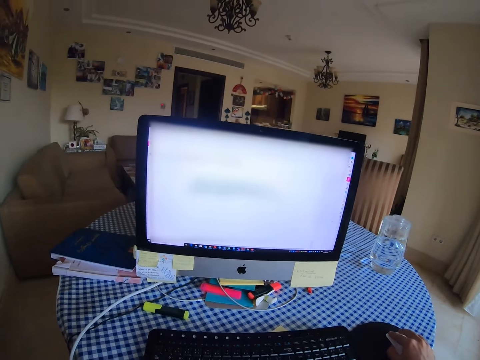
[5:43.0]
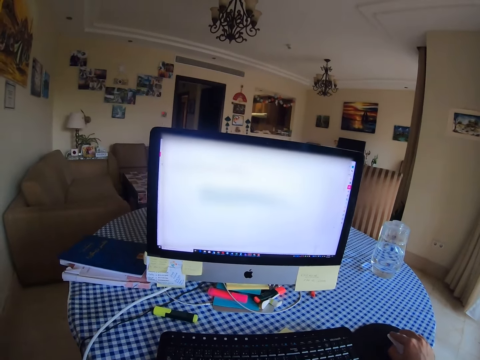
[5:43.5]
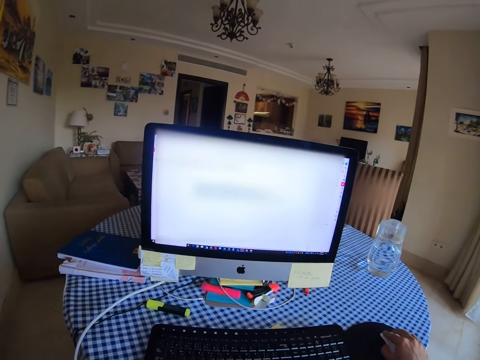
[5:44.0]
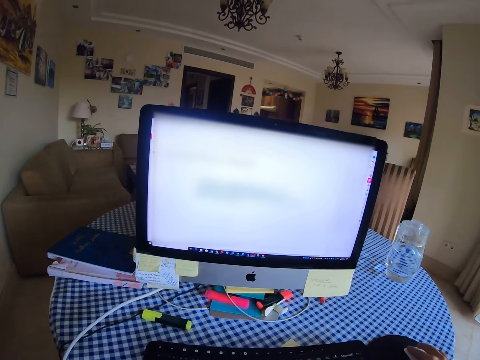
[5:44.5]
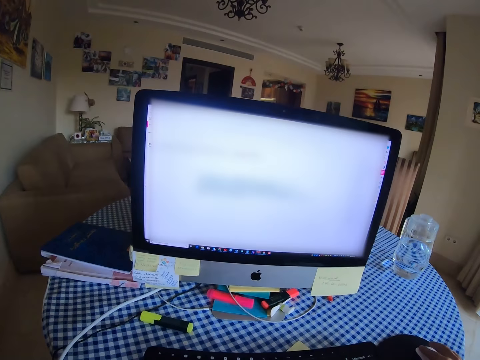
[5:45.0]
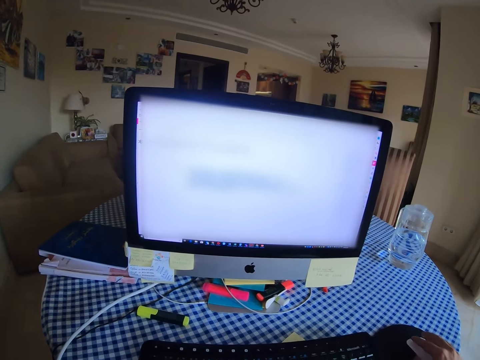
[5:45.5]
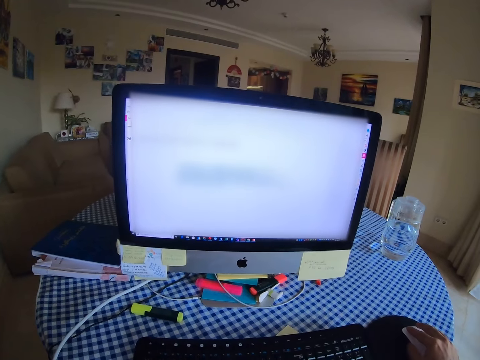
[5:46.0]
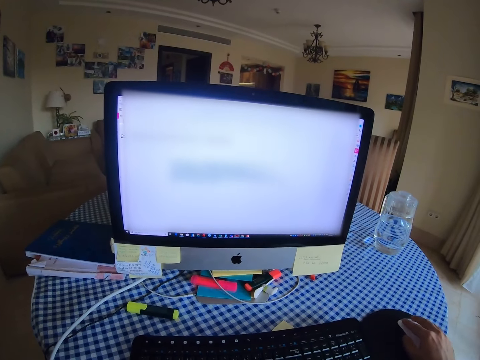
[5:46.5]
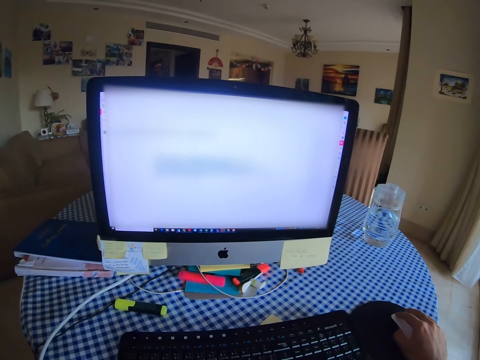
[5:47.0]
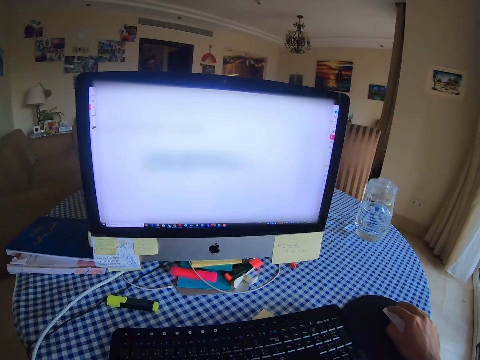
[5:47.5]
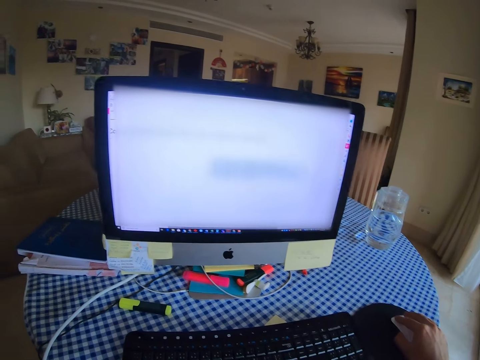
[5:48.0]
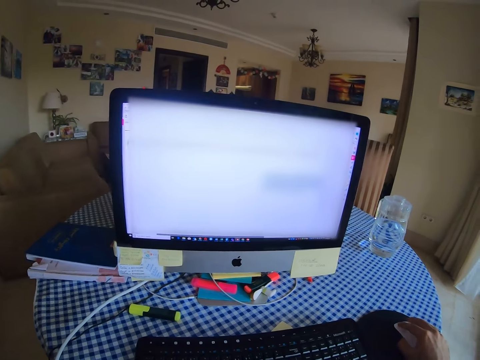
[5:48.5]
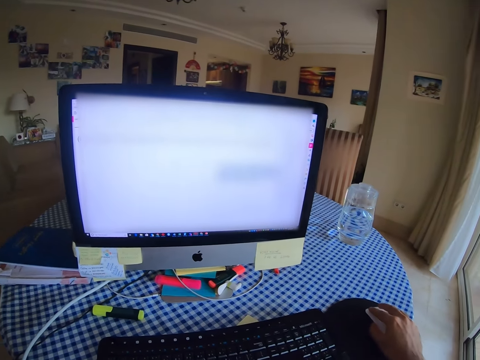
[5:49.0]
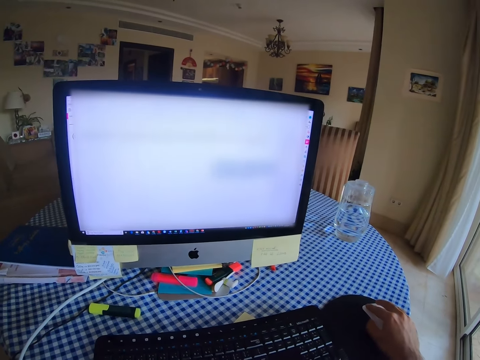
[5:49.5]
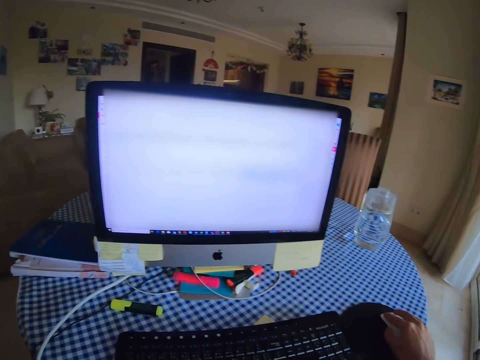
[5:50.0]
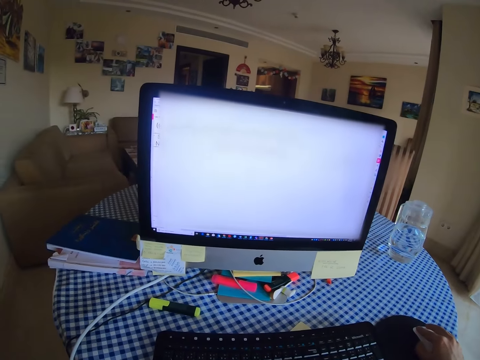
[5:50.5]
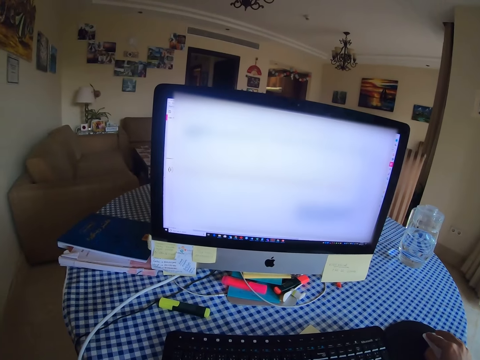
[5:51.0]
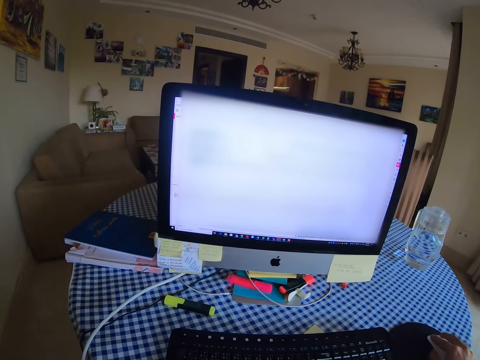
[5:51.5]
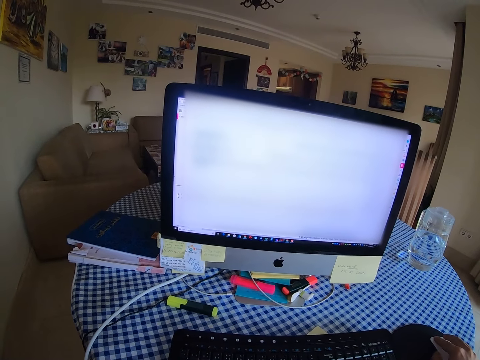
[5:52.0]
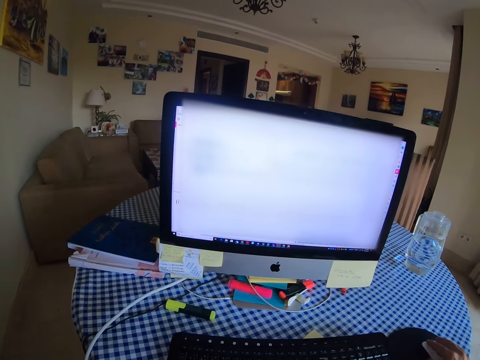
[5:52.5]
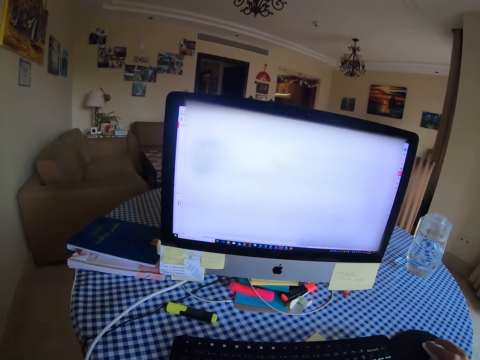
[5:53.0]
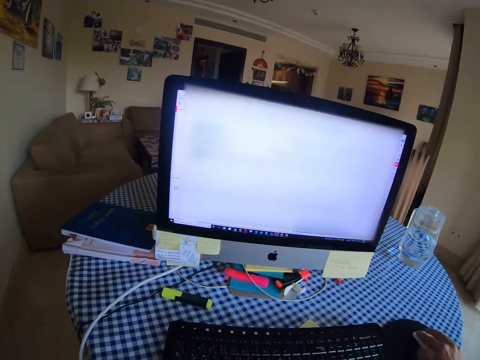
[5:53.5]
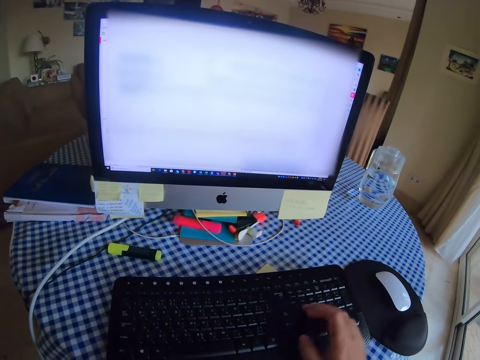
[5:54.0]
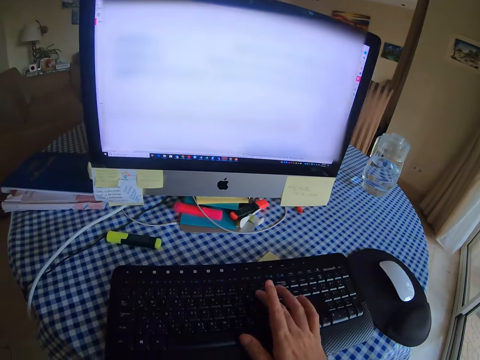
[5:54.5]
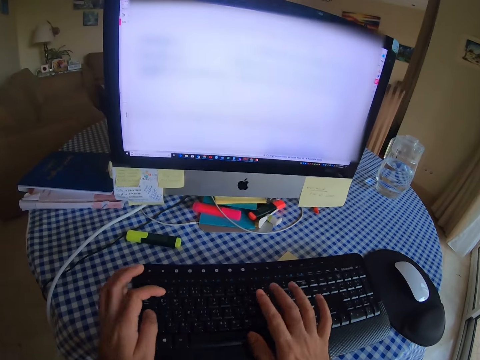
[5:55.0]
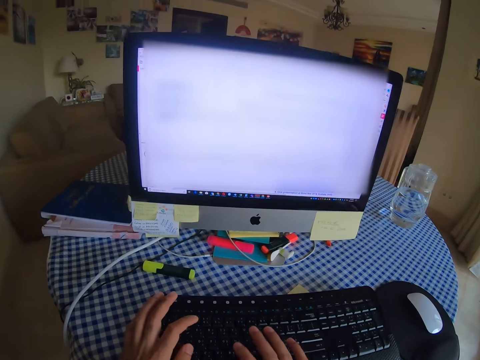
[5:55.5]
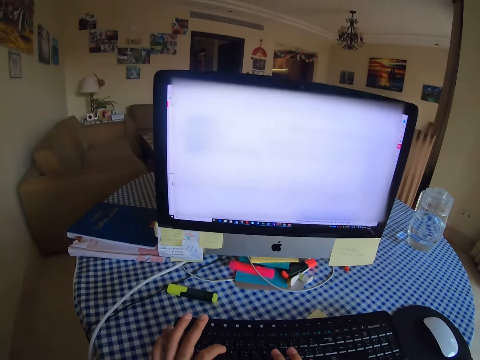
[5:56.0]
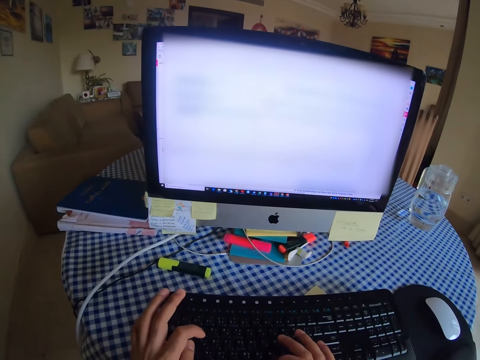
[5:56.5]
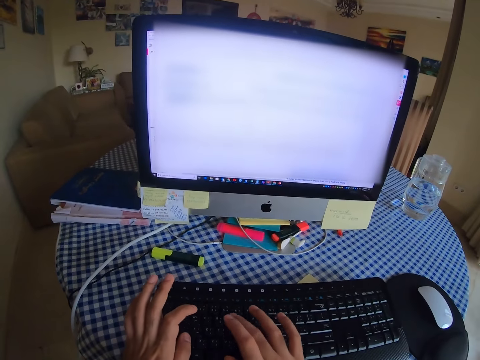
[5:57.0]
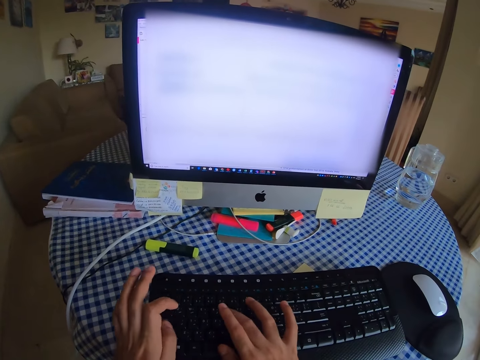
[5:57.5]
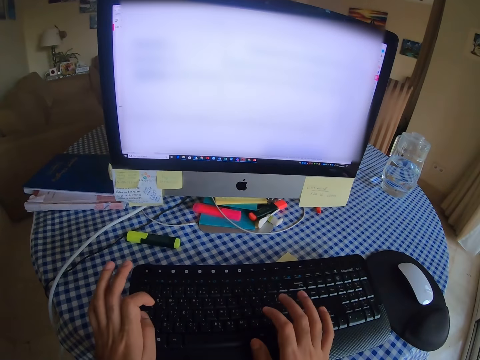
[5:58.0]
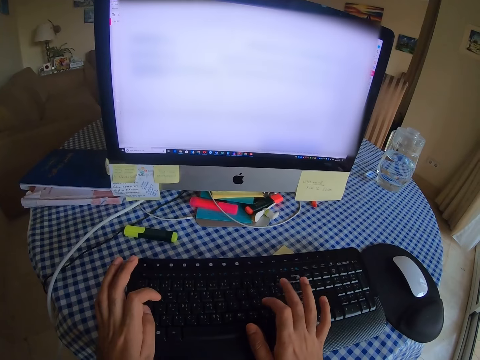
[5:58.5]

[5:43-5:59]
The camera wearer scrolls the computer with a mouse. They type on the keyboard.

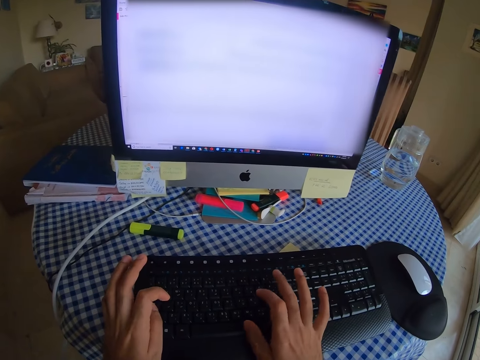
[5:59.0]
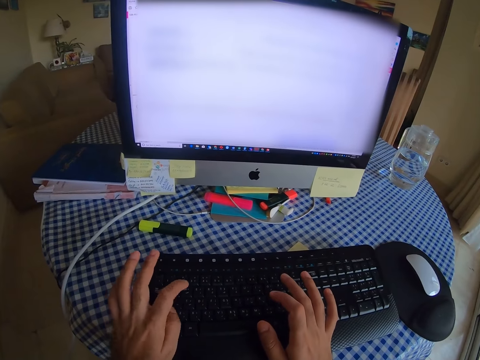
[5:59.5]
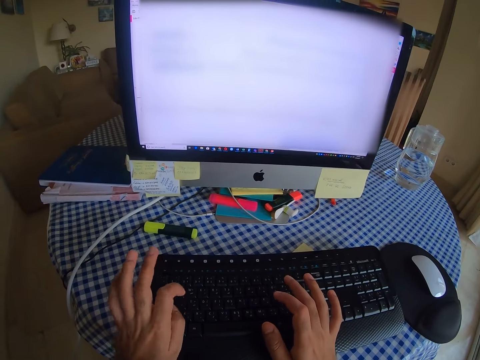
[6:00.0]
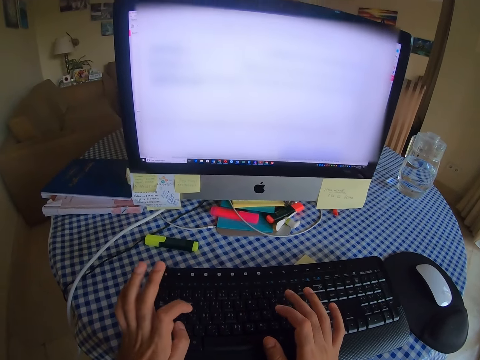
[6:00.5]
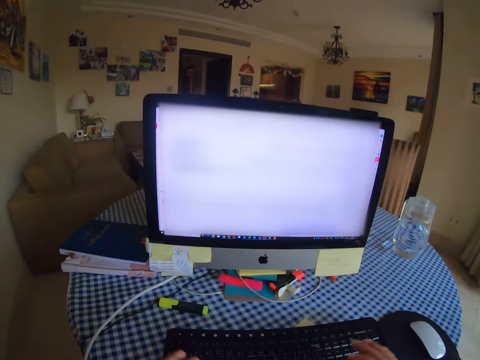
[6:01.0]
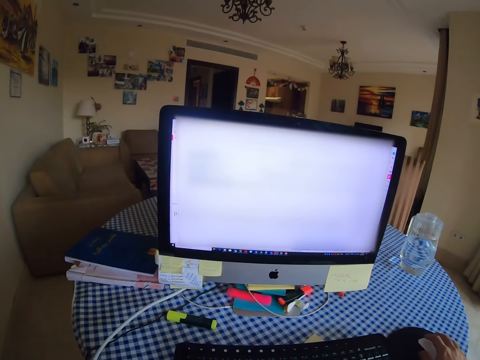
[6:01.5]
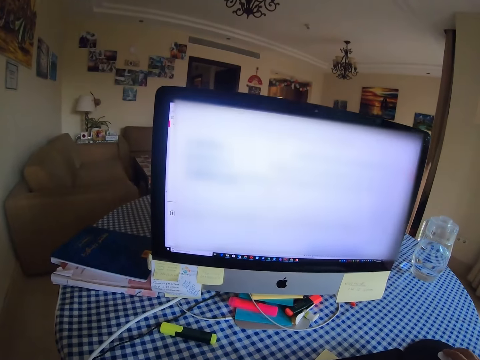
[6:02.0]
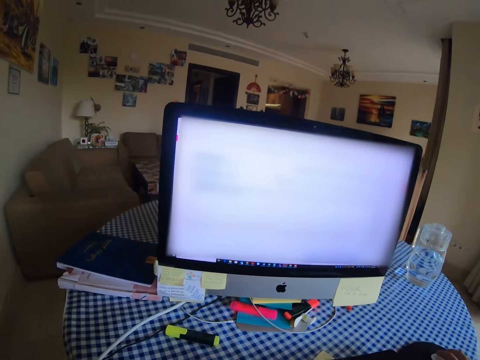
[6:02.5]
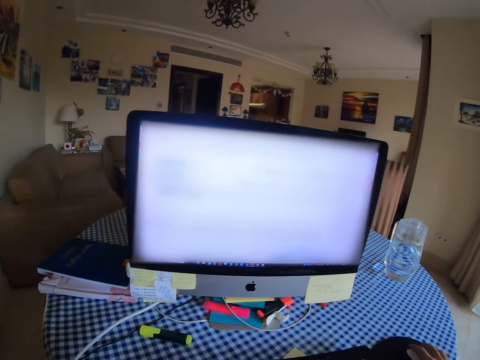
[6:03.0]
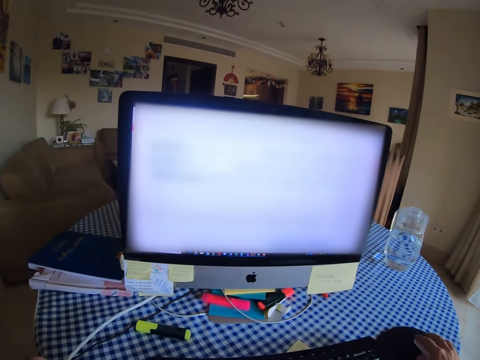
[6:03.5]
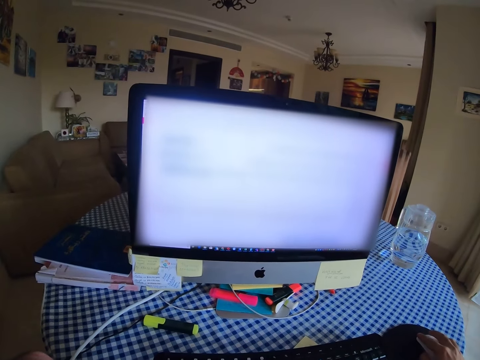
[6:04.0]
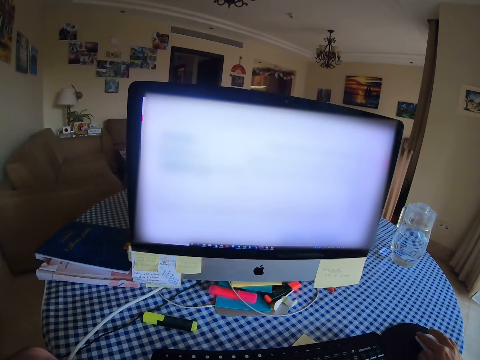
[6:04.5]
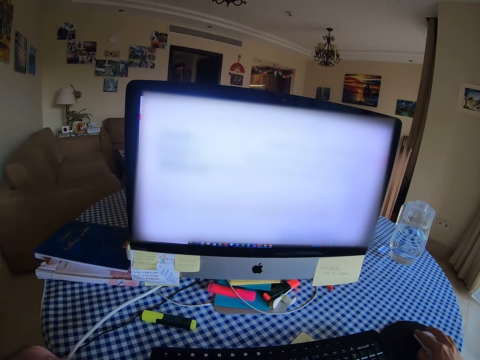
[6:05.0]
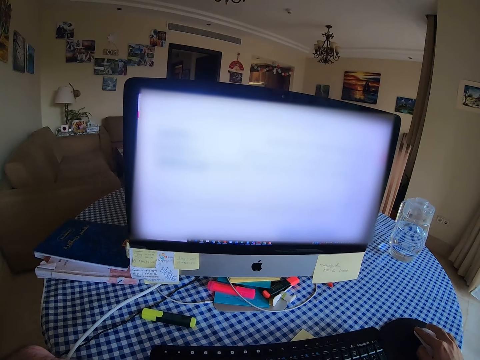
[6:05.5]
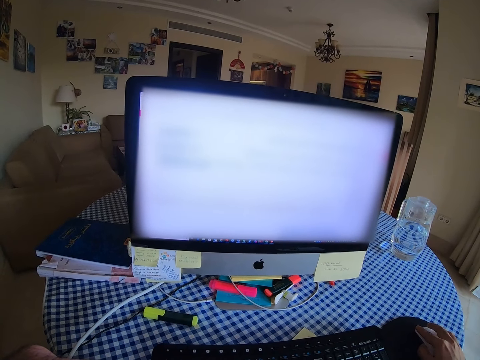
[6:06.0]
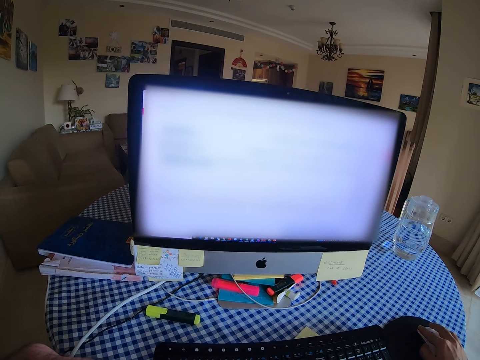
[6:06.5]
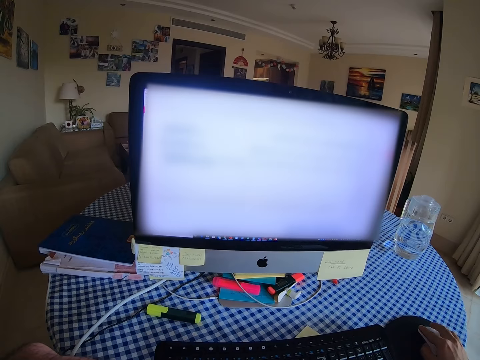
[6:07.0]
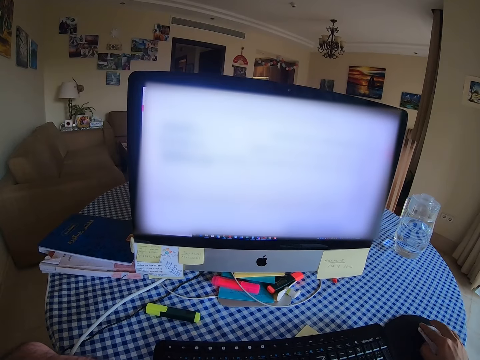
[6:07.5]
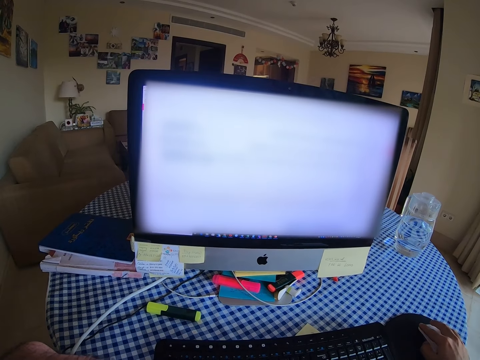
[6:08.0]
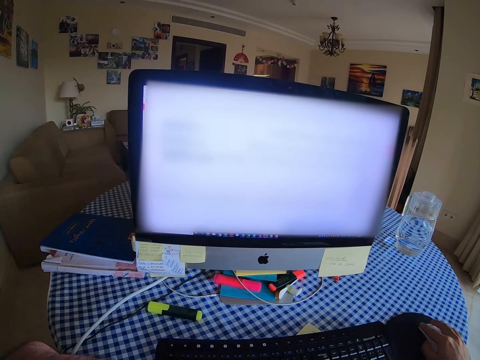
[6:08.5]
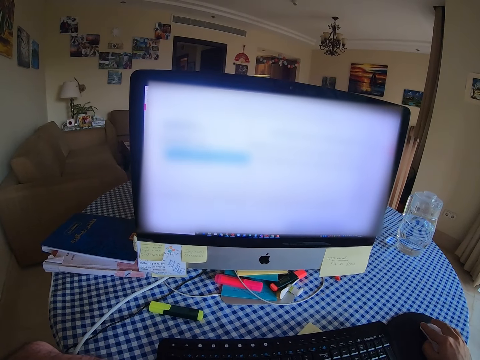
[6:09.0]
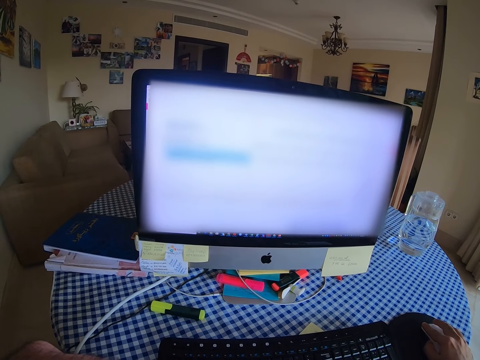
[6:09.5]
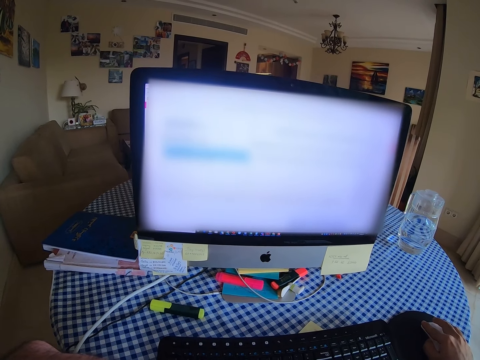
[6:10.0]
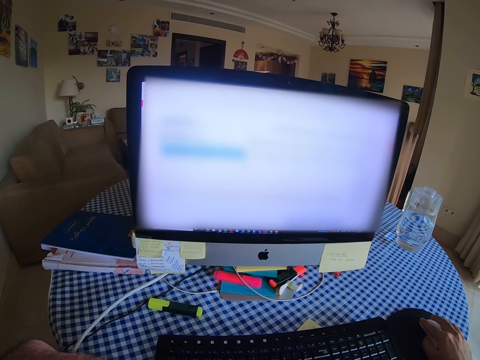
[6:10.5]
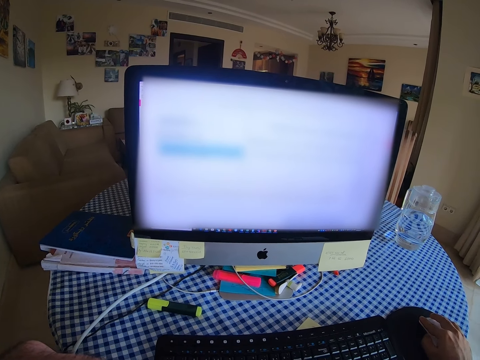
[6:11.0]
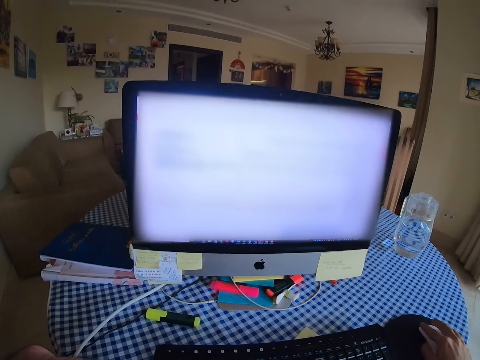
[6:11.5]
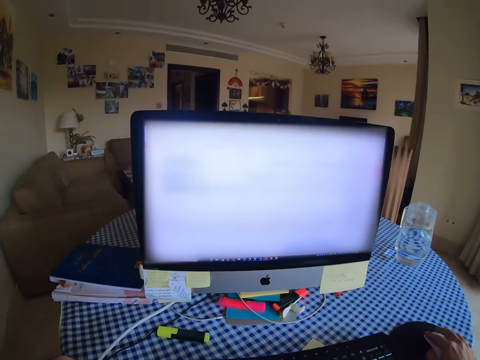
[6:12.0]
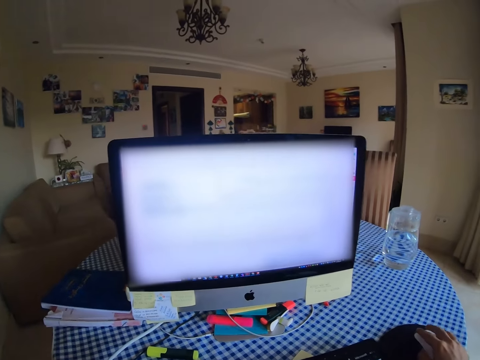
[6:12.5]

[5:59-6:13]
The camera wearer scrolls the computer with the mouse. They hold the mouse. They look at the computer. They click the mouse.
